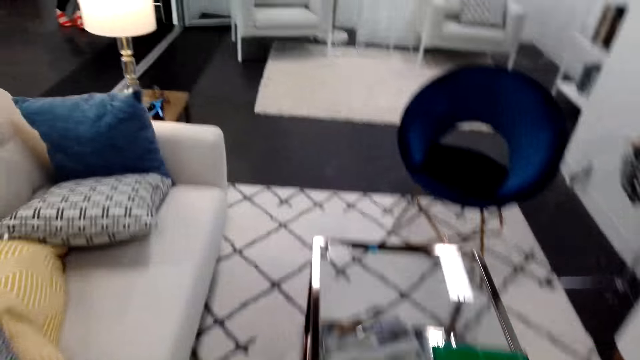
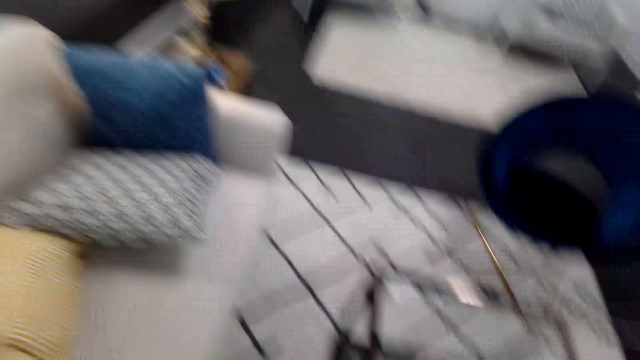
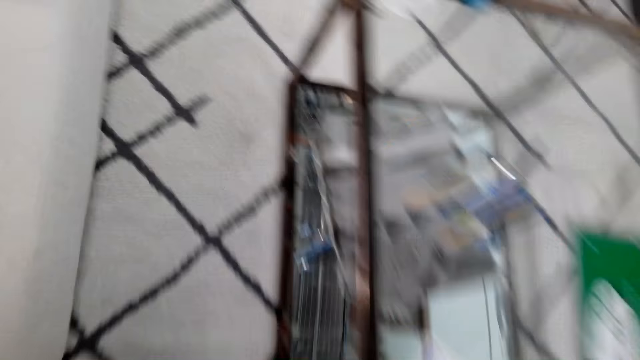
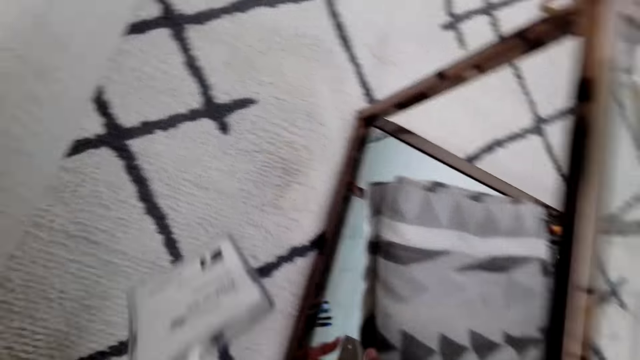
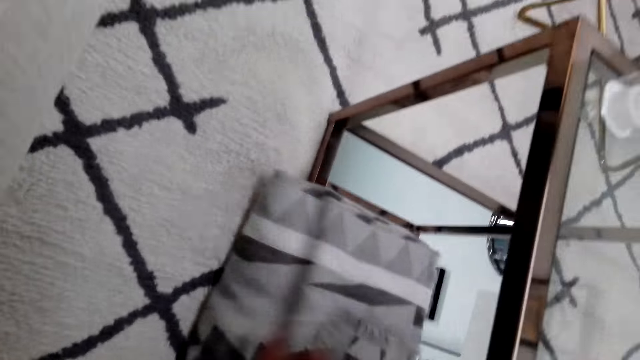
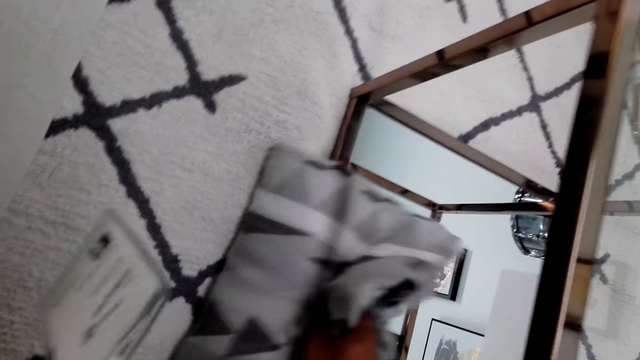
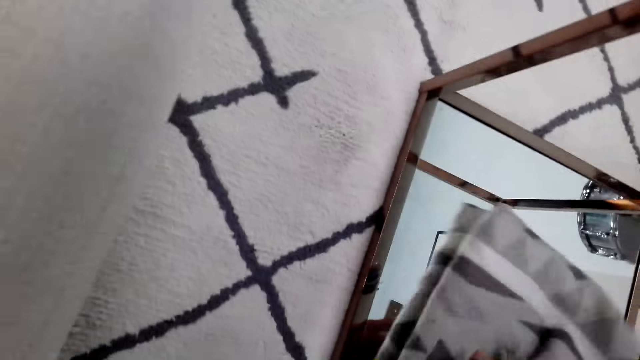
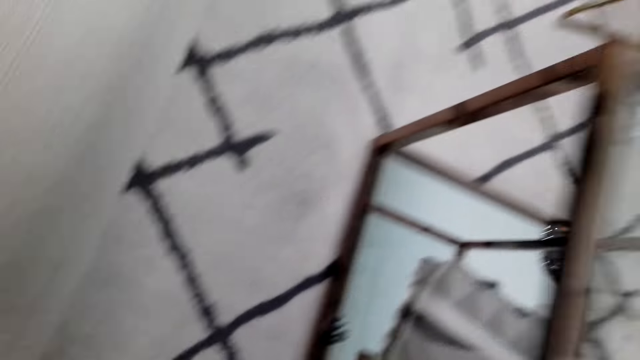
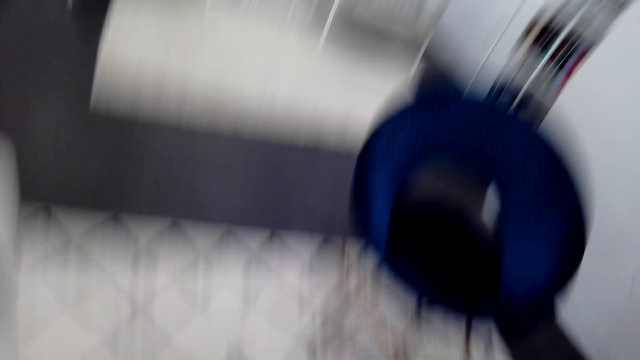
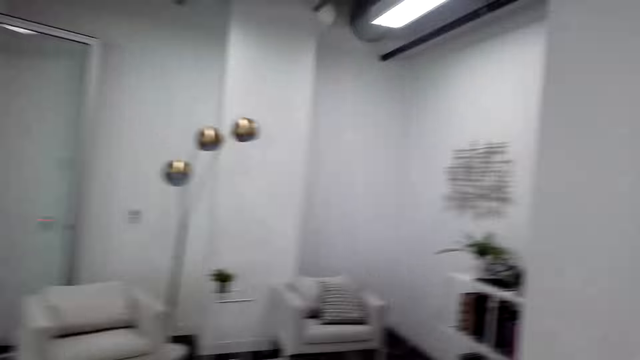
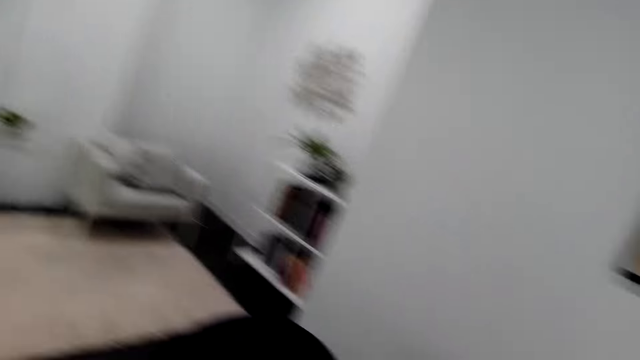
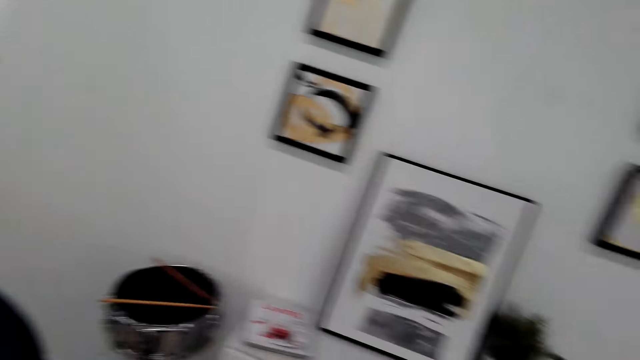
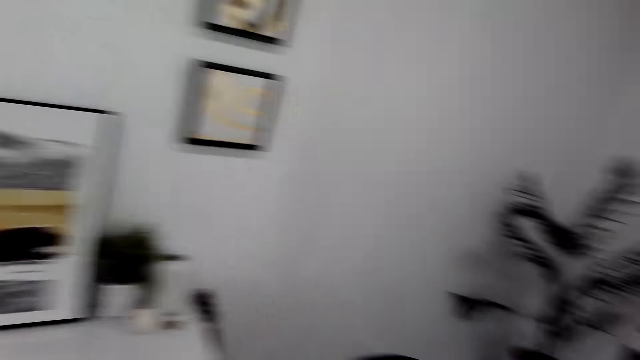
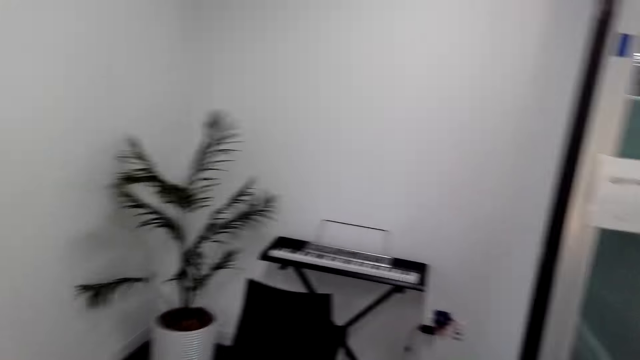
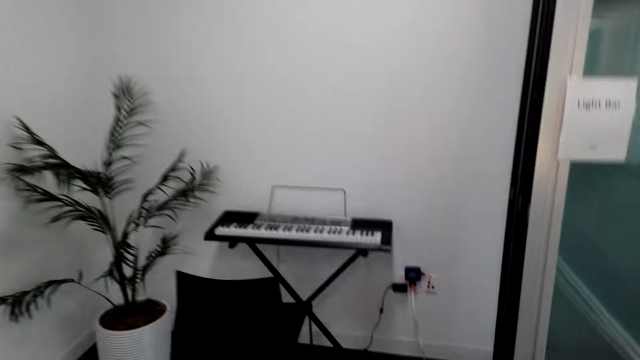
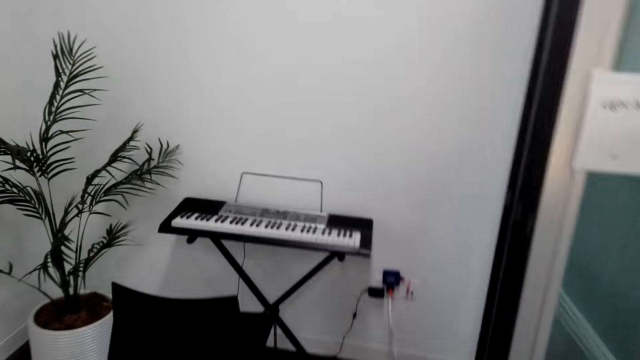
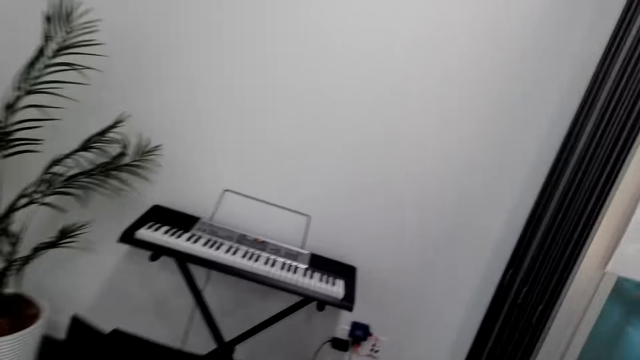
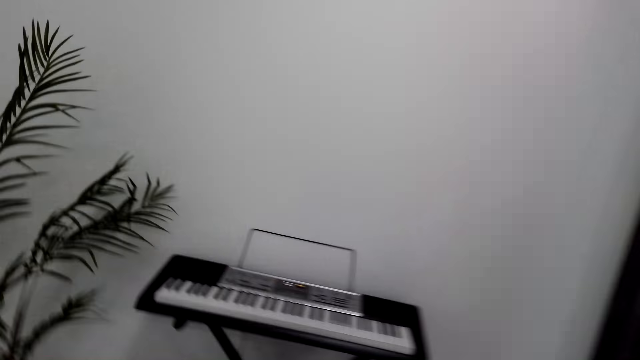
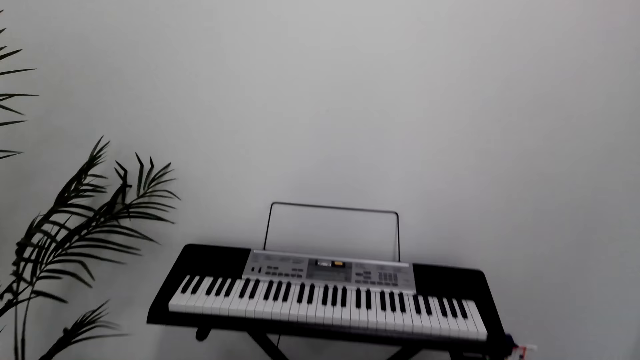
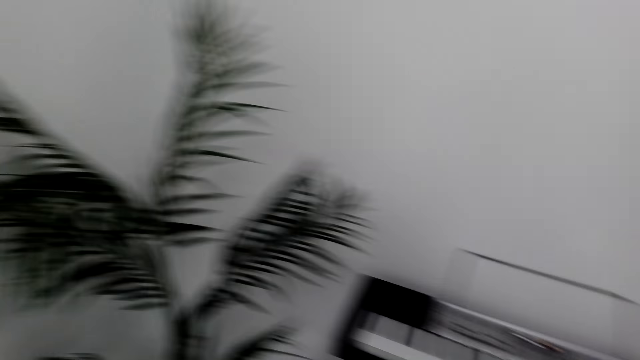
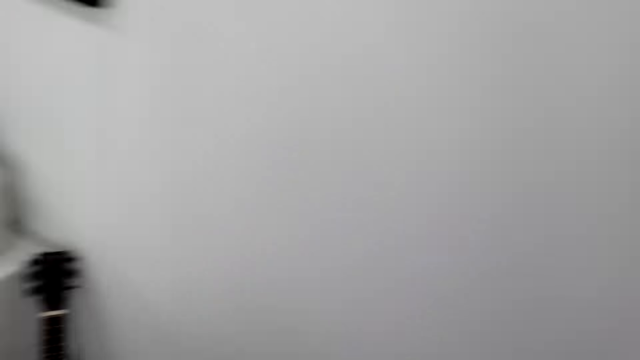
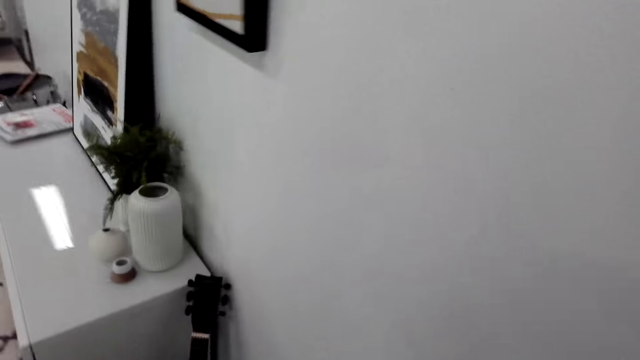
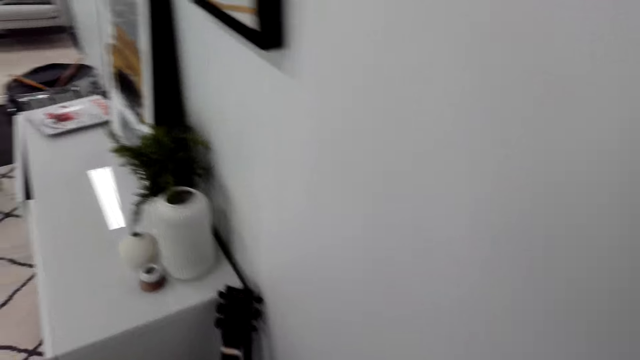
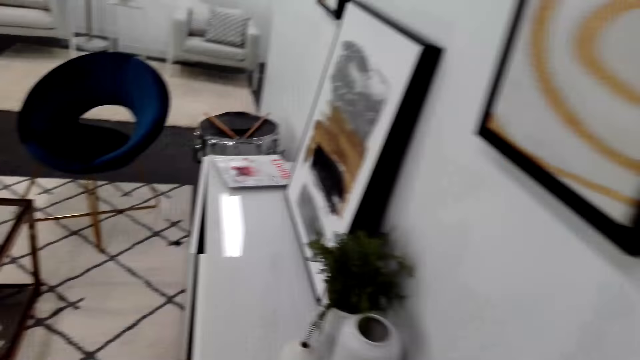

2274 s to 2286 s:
The camera wearer picks a pillow. They walk around the room.

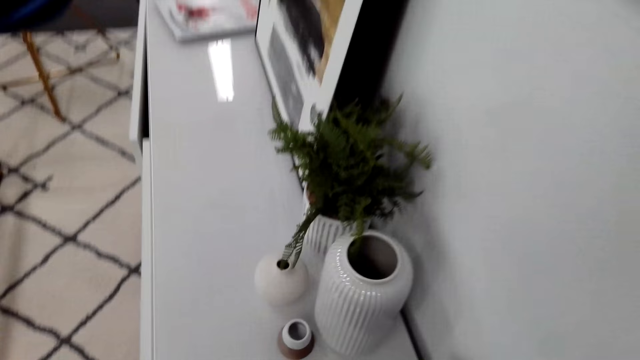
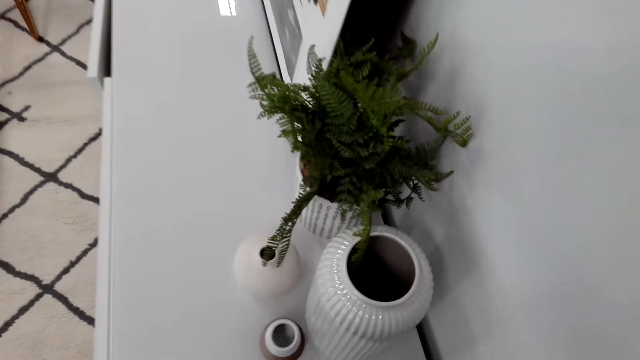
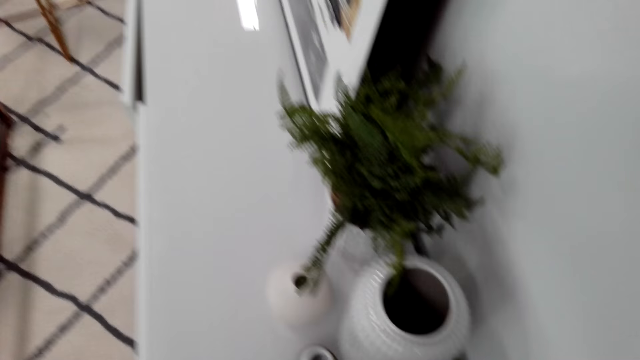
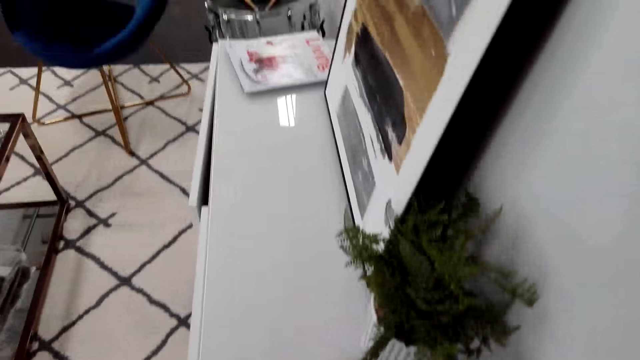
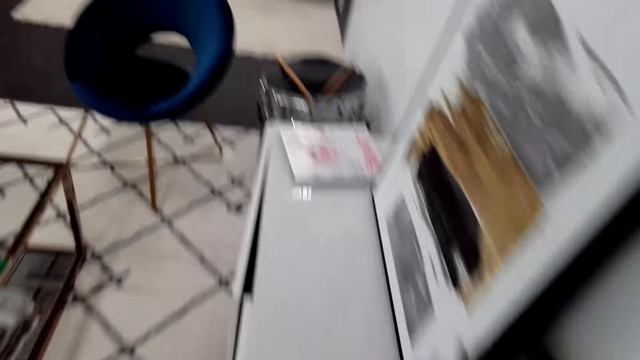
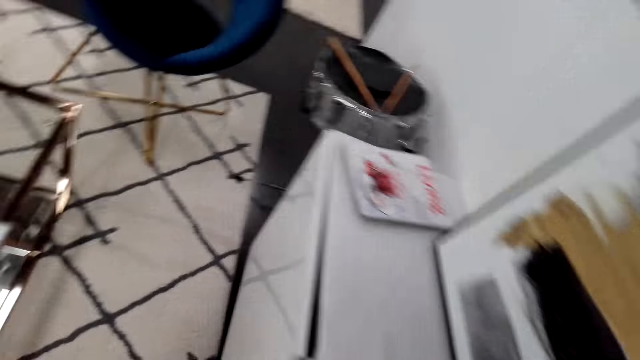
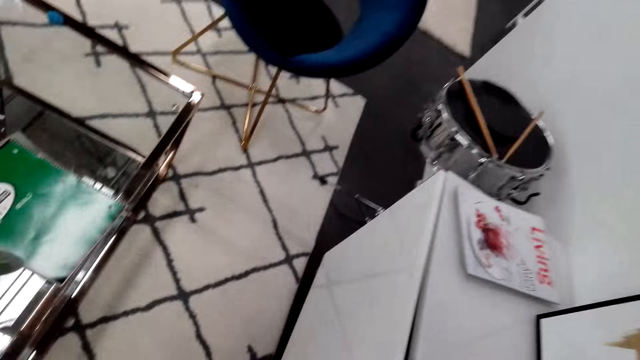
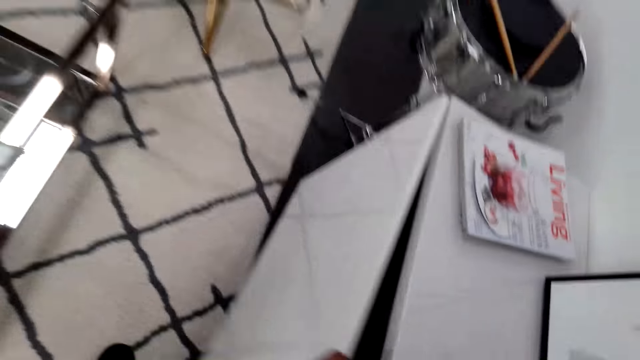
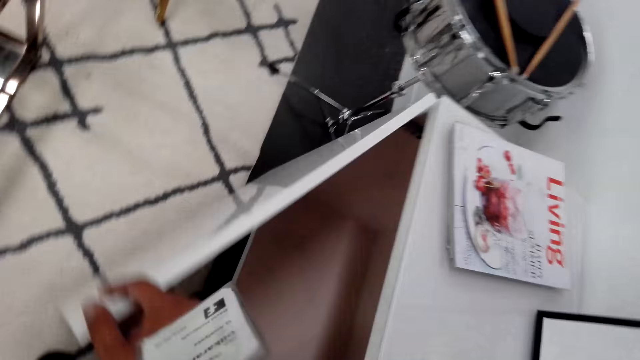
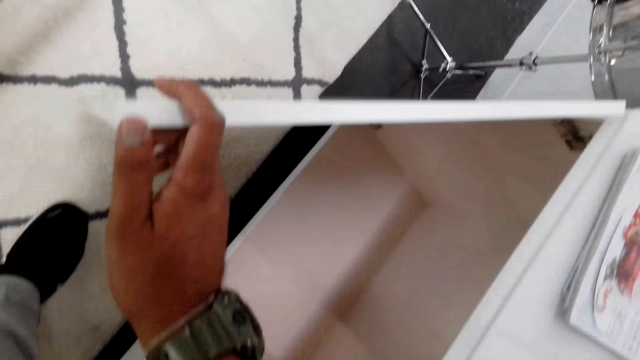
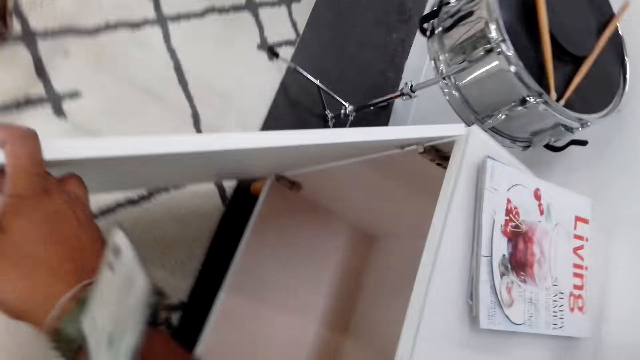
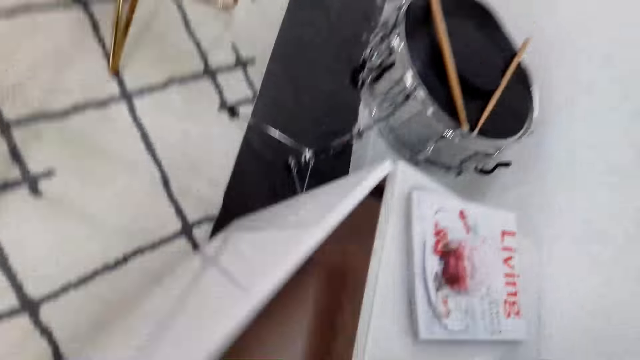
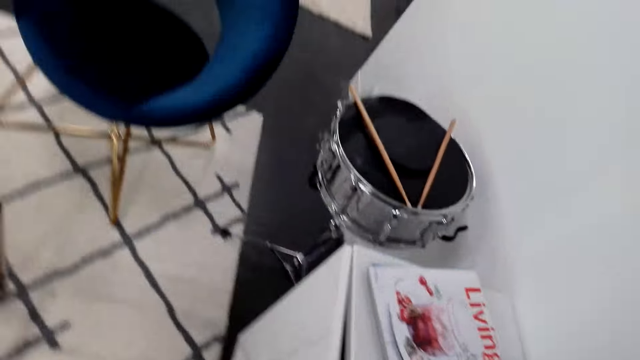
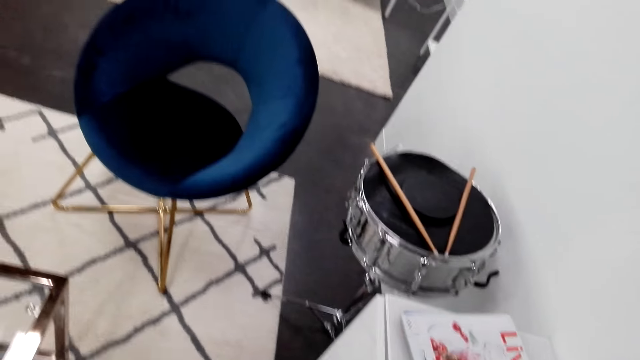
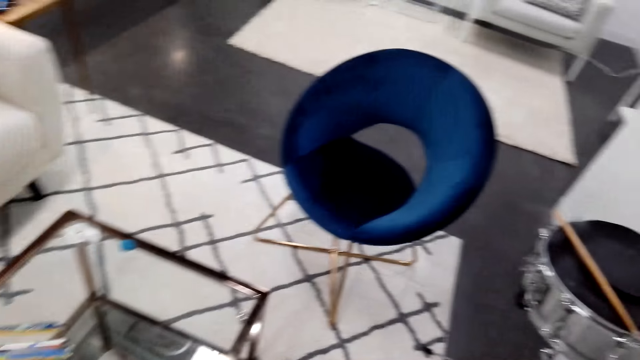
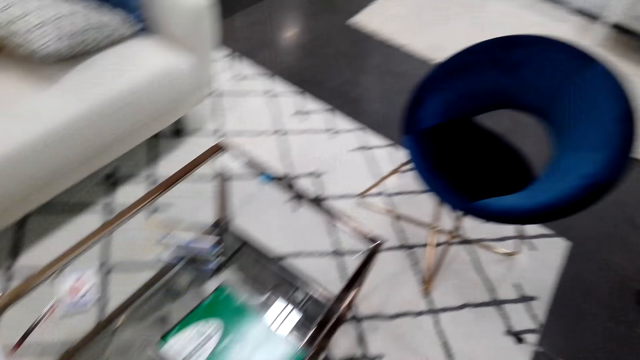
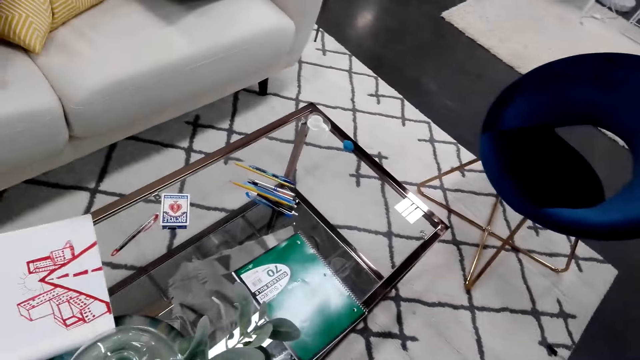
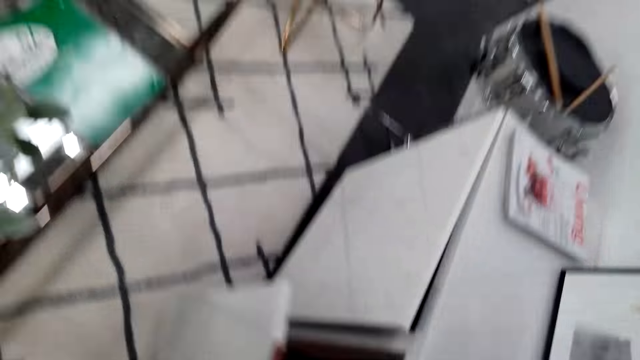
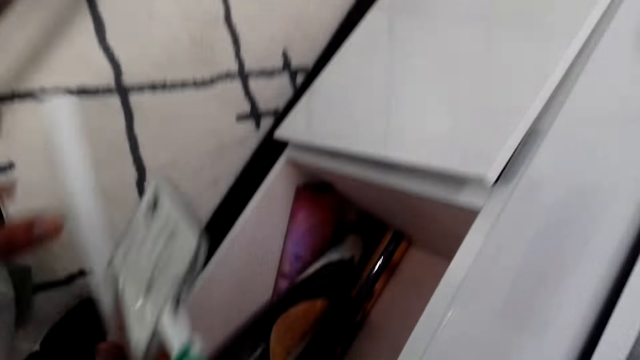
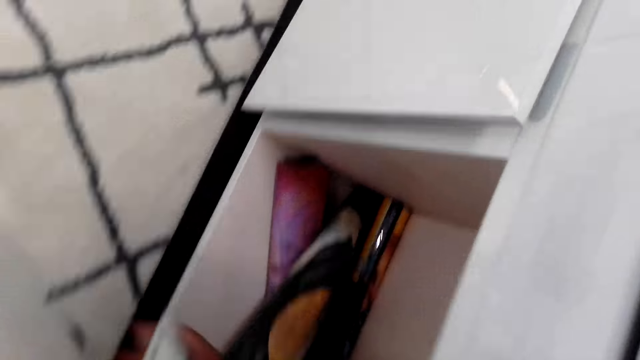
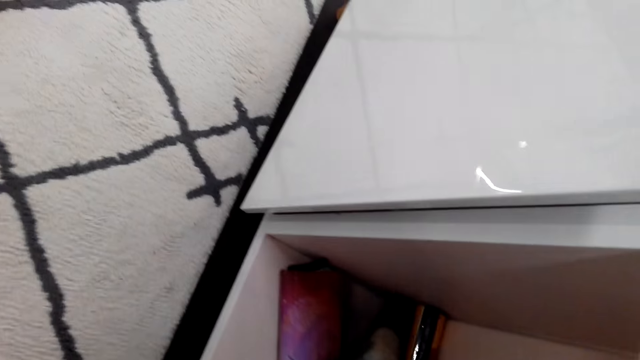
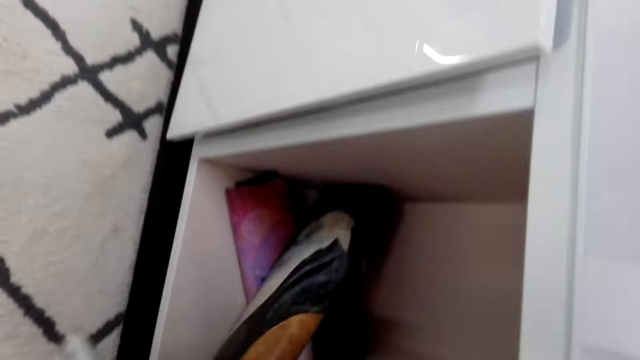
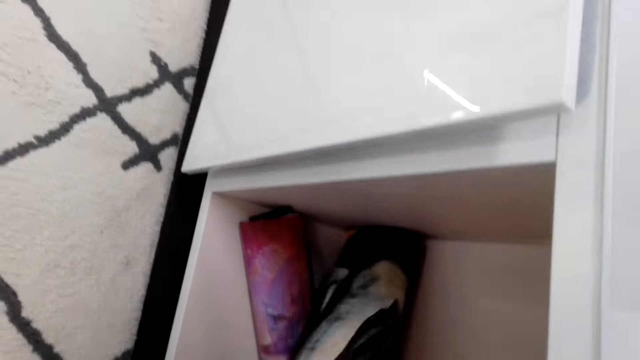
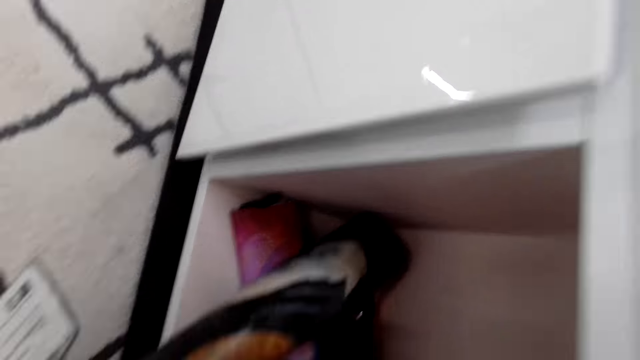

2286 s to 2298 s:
The camera wearer opens the cabinet door. They close the cabinet door. They pick up a poster.
